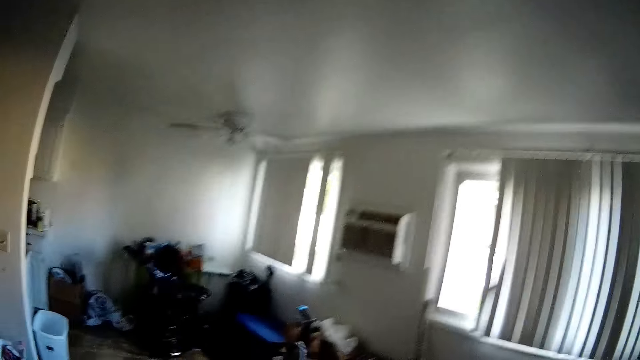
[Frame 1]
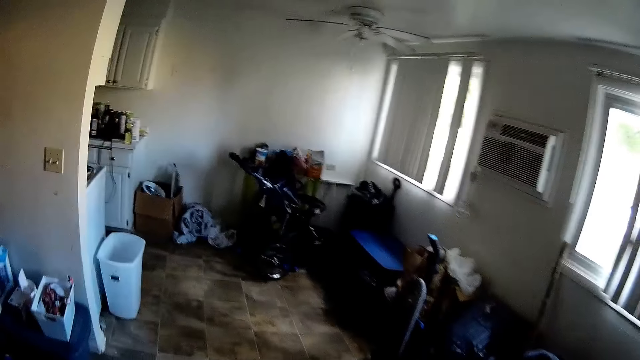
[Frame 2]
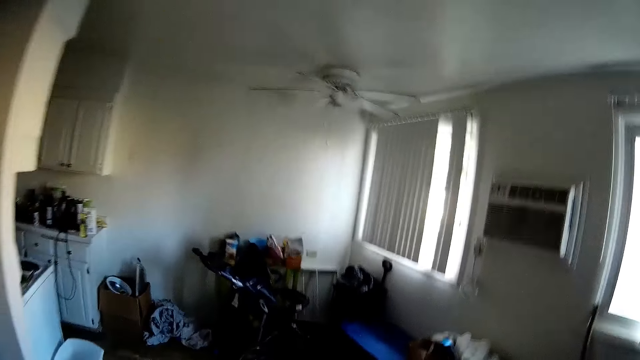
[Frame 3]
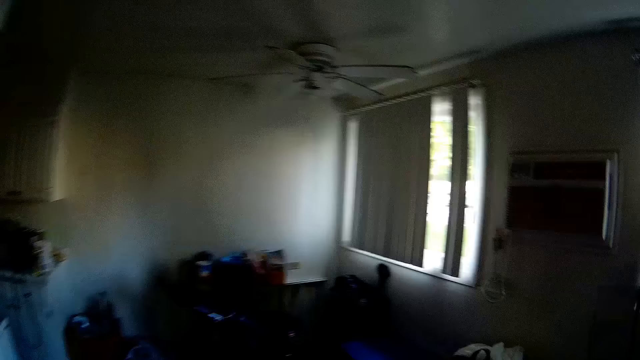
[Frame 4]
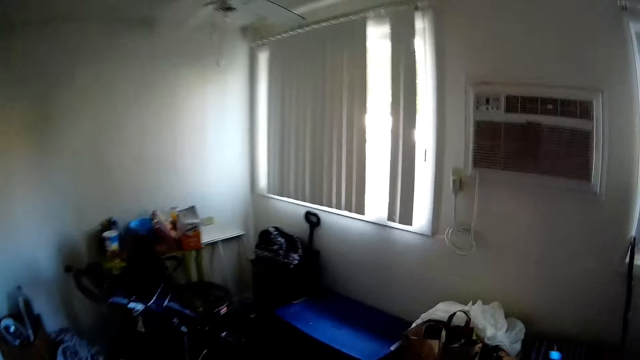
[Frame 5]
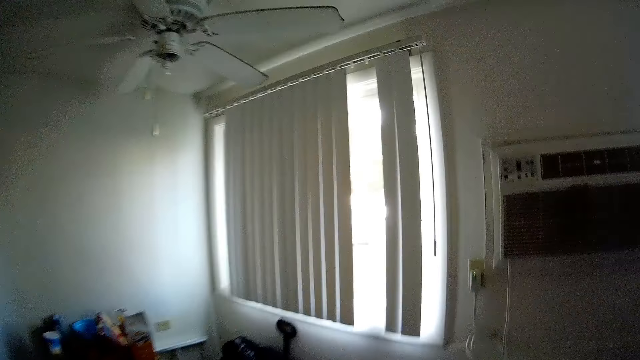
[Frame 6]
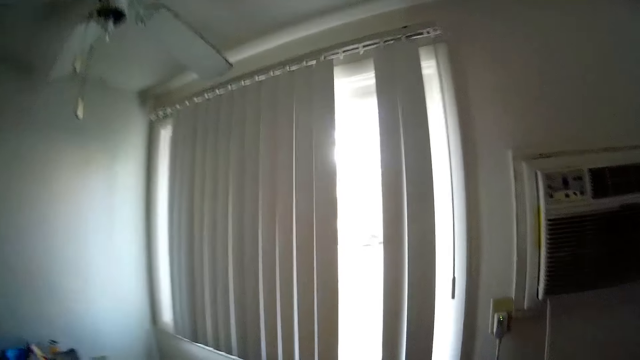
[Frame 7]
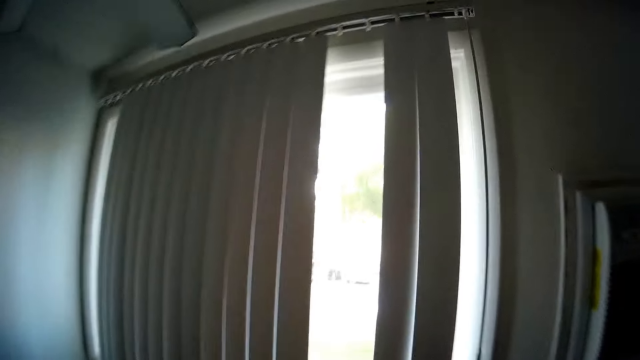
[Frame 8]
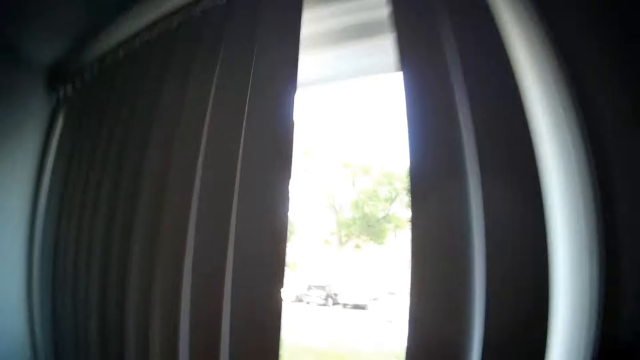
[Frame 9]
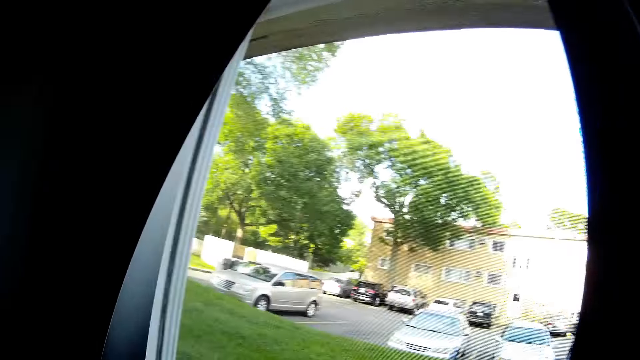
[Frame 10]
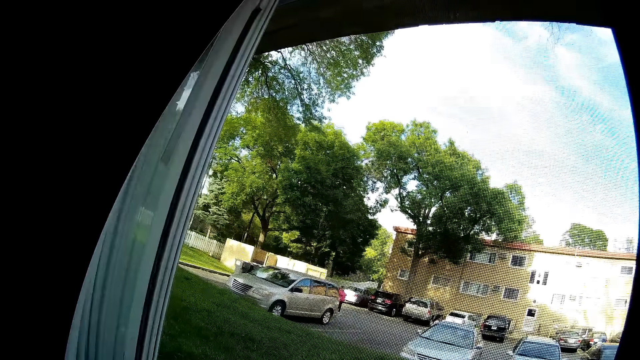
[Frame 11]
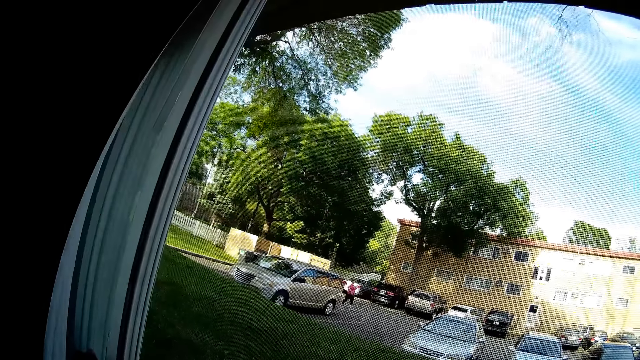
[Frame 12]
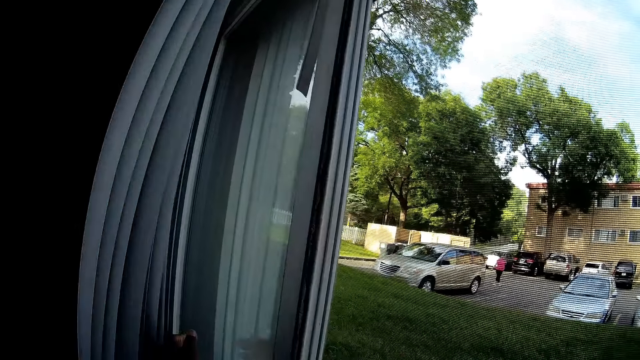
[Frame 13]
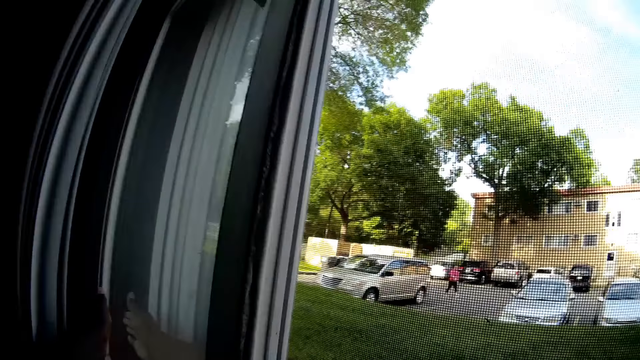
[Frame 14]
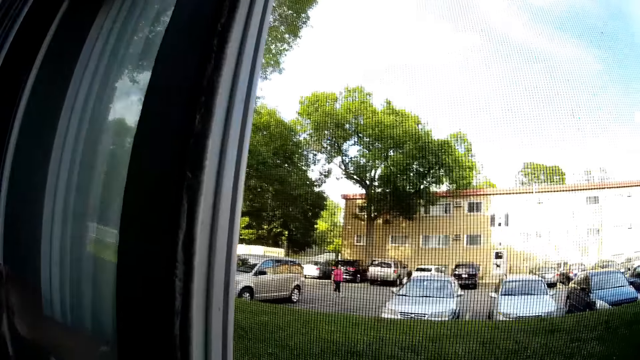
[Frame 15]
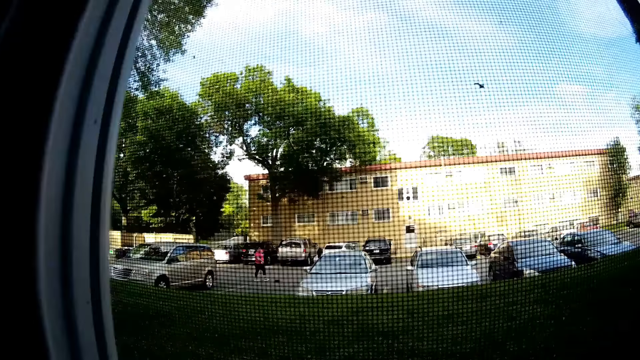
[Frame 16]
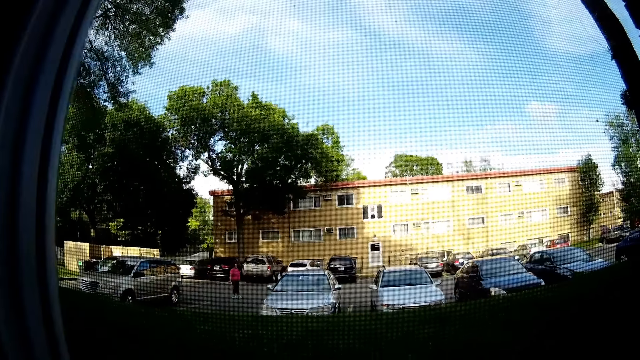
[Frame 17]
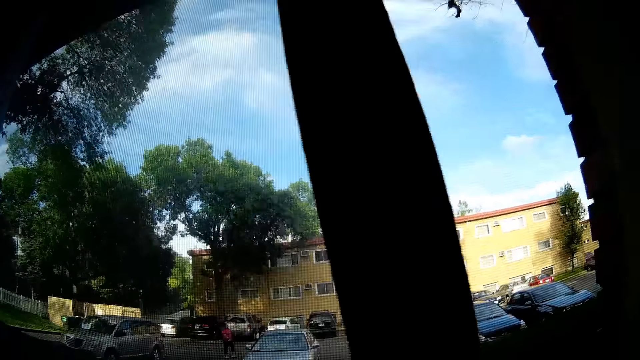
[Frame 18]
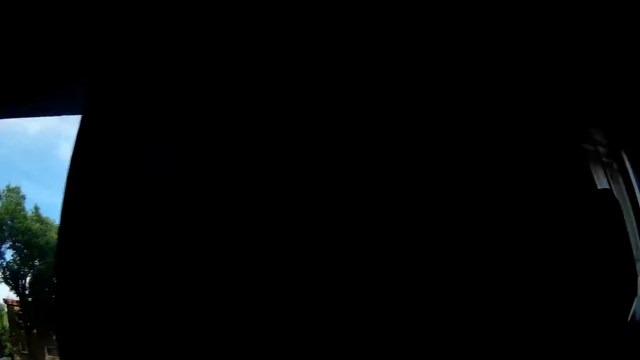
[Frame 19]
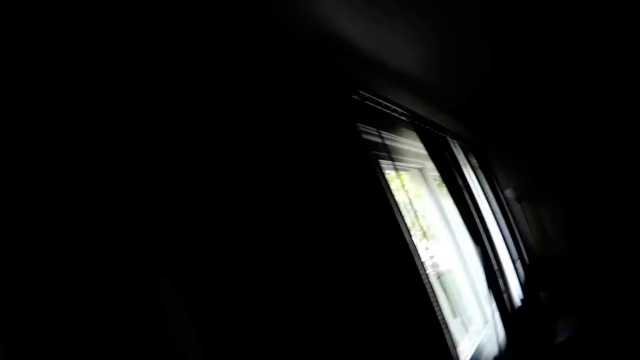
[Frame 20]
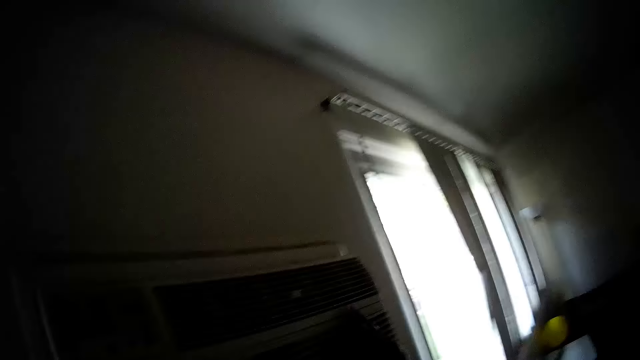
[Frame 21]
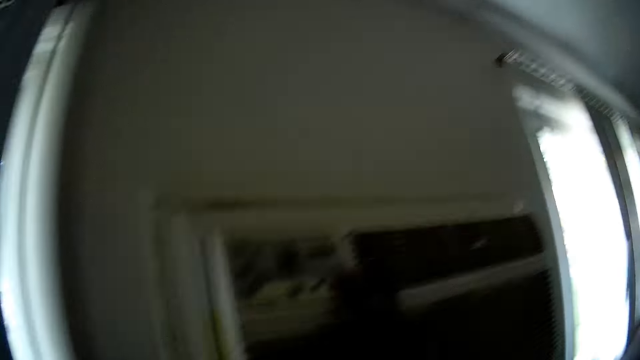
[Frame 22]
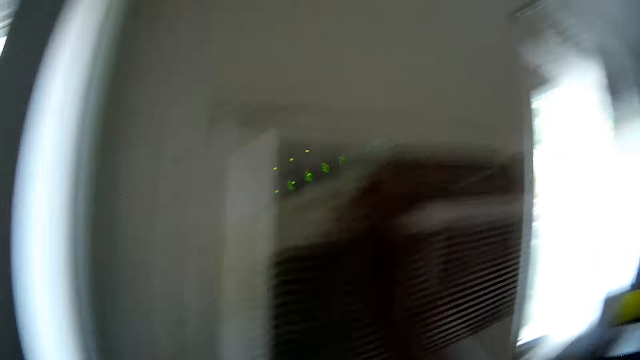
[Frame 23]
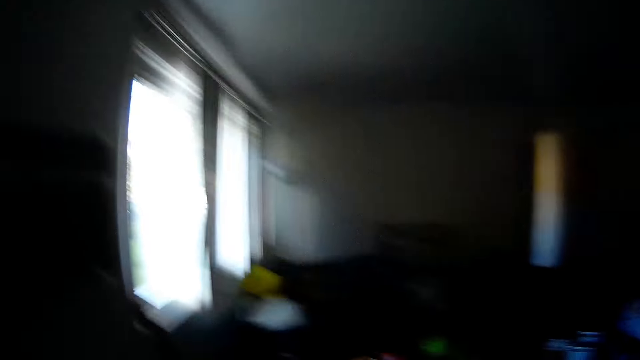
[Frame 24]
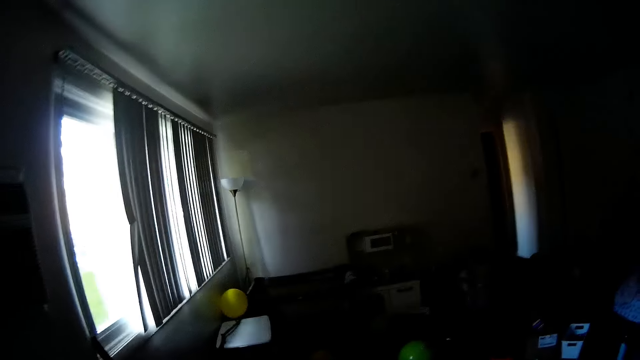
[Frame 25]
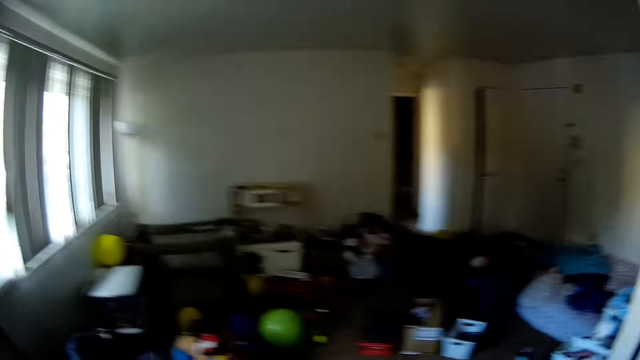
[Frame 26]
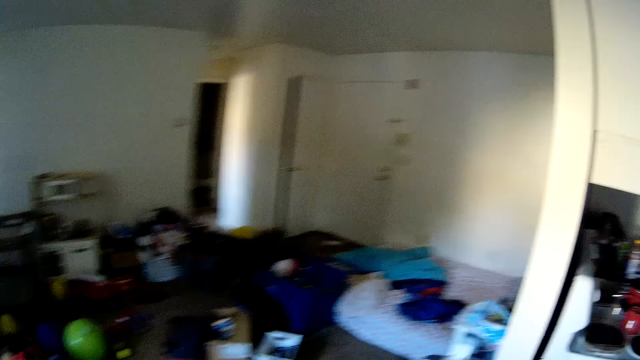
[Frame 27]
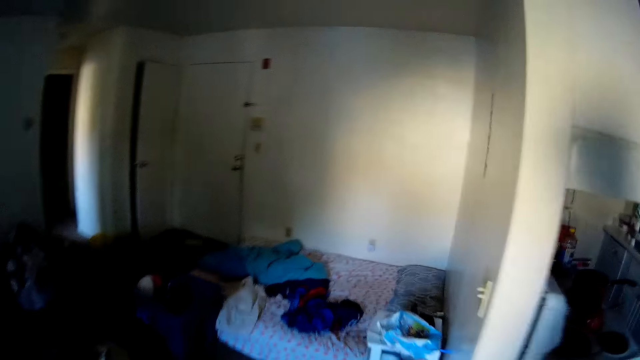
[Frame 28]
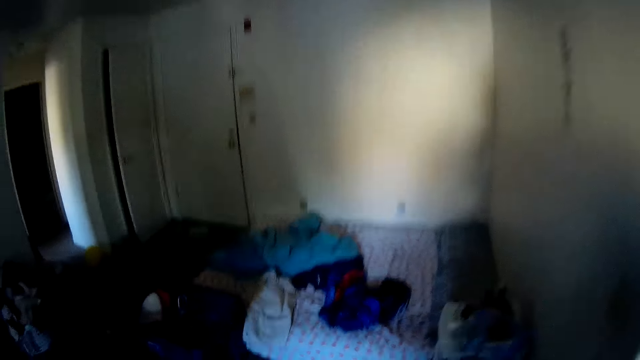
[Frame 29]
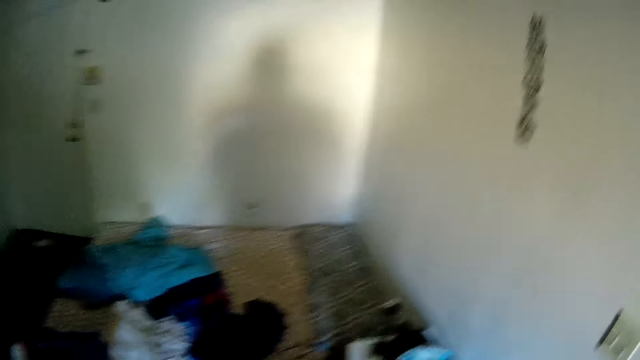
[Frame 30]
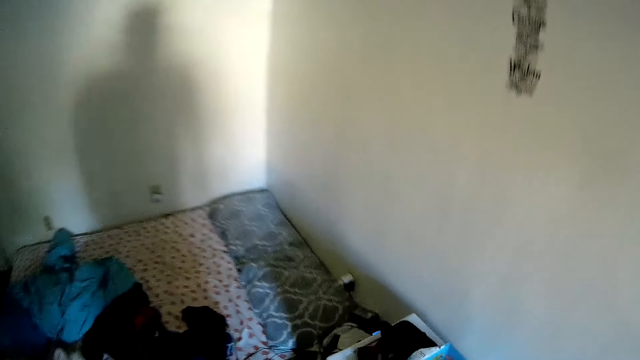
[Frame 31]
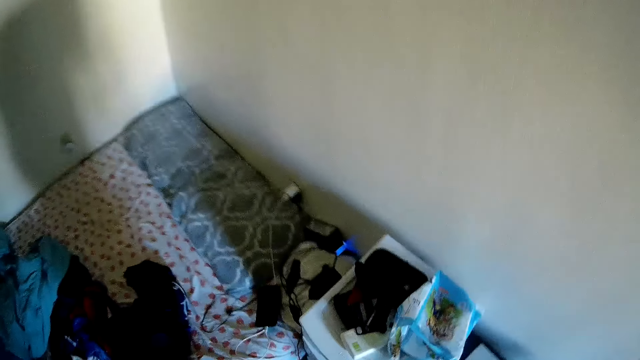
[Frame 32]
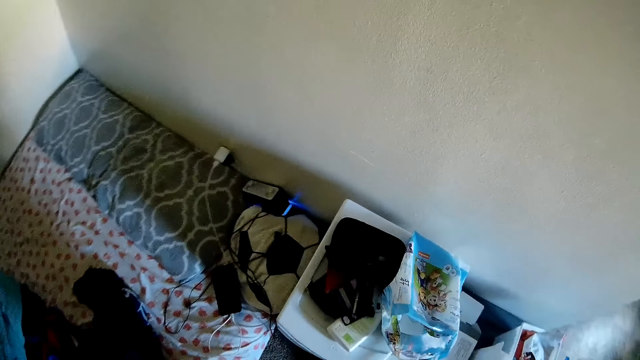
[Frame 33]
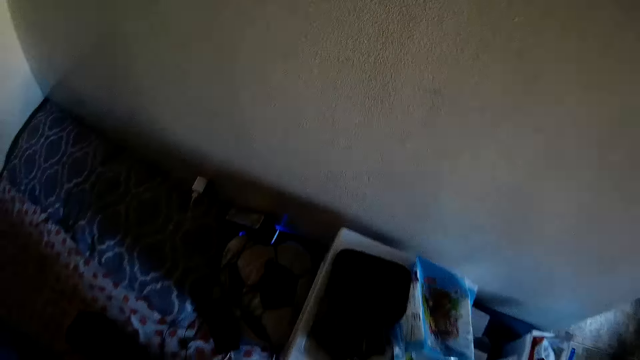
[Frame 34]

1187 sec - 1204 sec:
The camera wearer opens a curtain with her left hand. She looks outside the window. She closes the window with her left hand. She turns on the AC on the wall with her right hand. She walks around the room.
